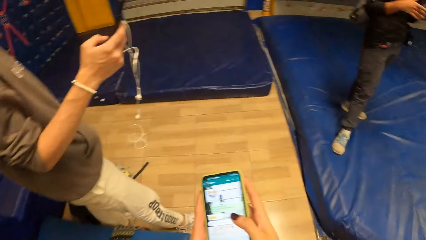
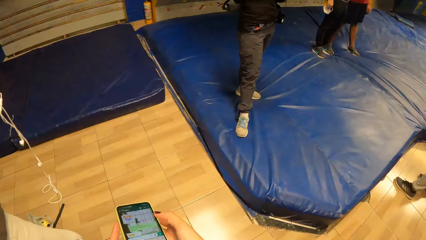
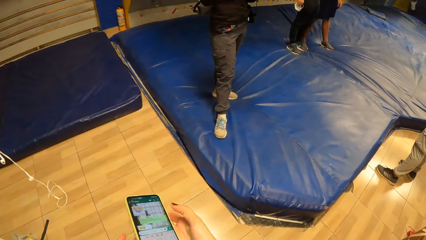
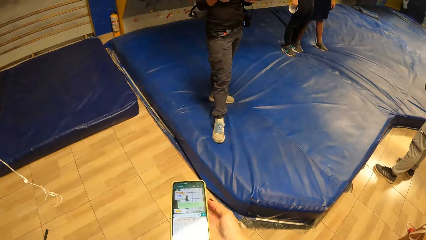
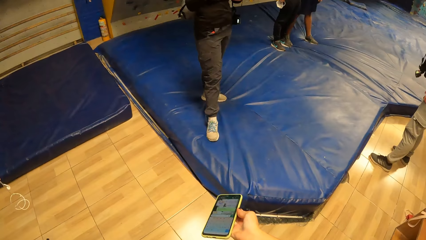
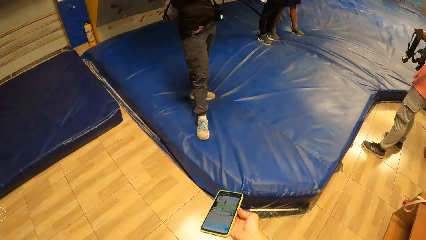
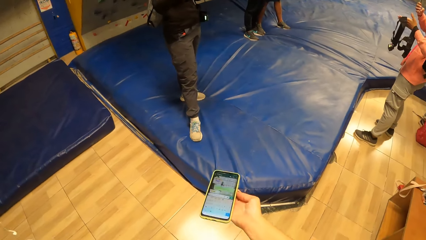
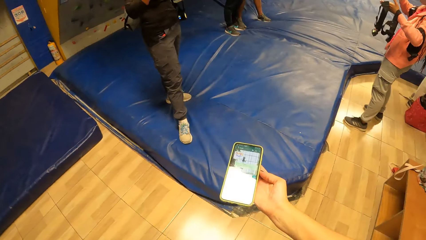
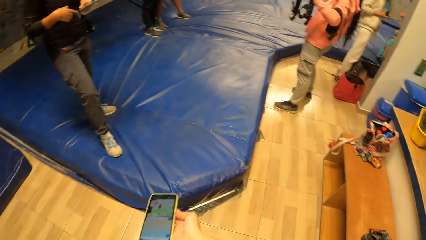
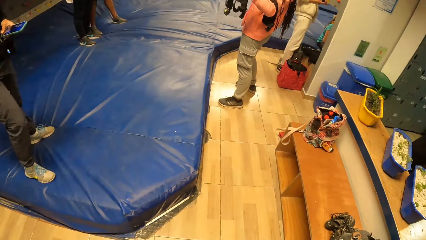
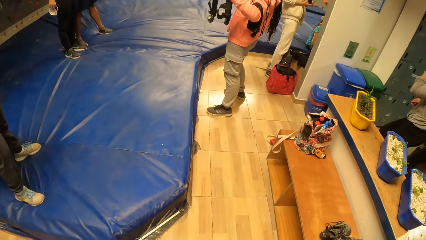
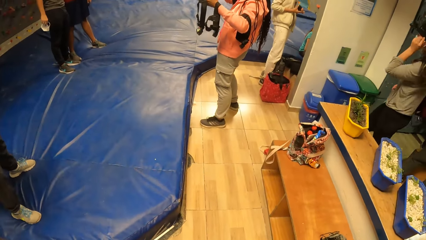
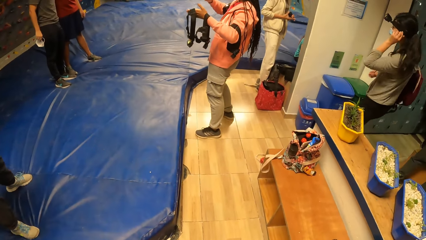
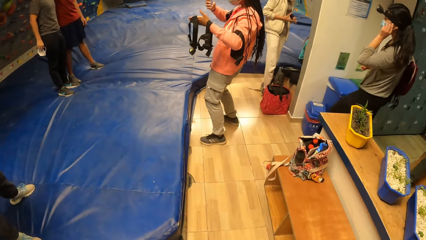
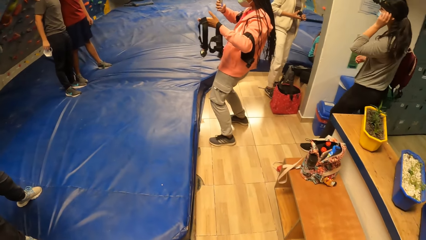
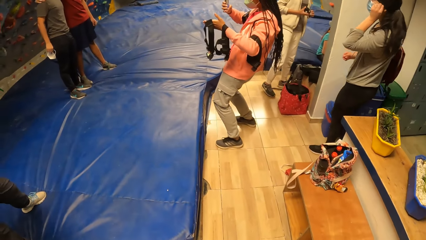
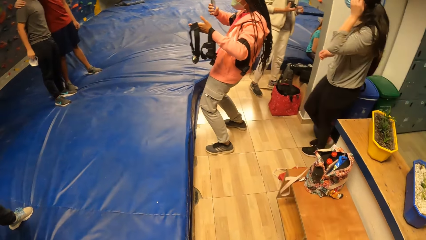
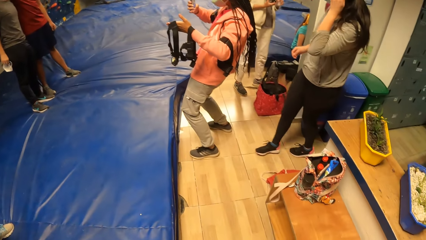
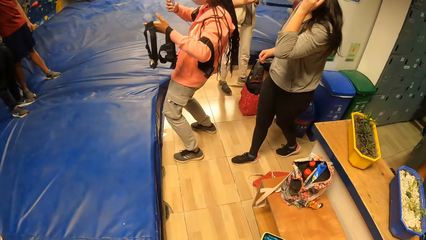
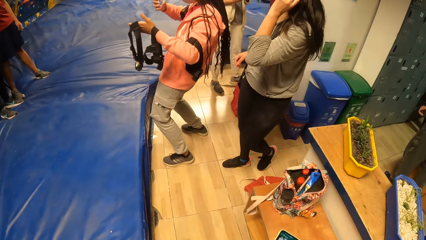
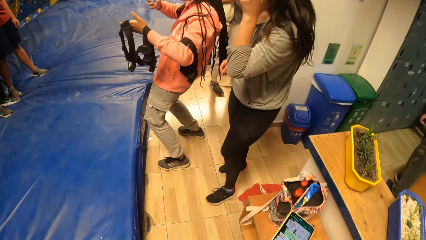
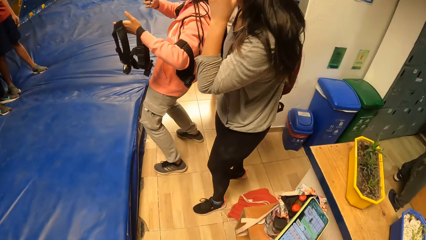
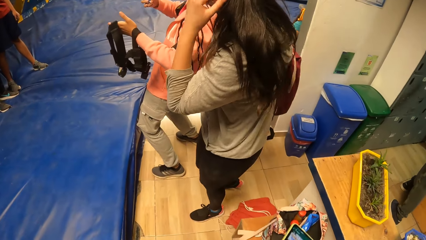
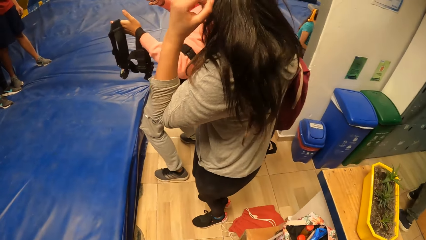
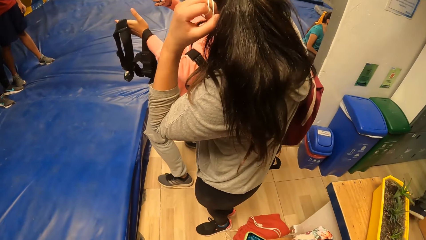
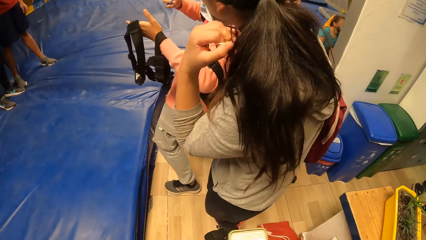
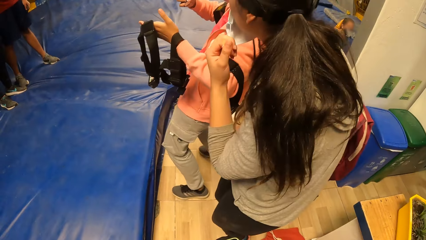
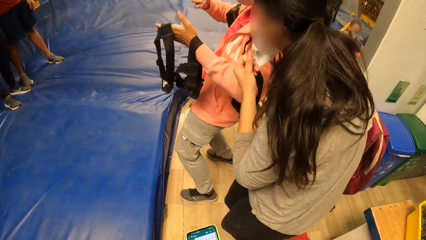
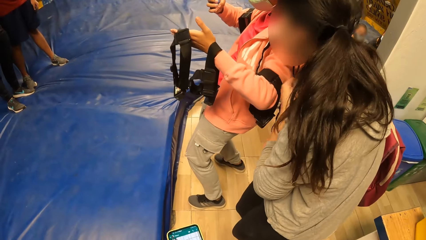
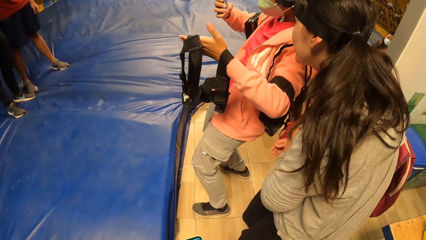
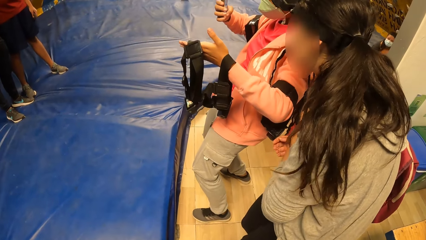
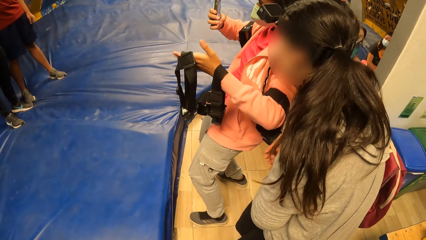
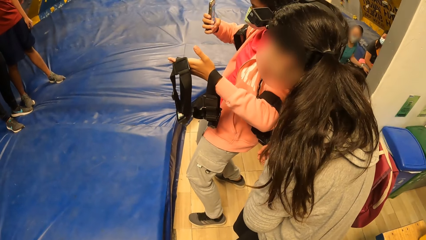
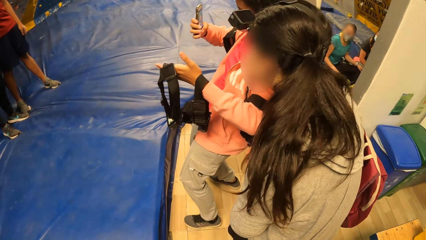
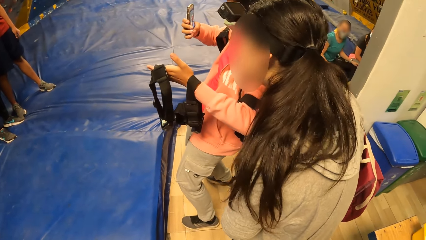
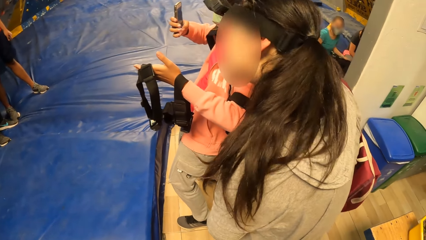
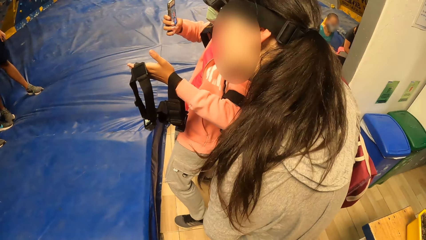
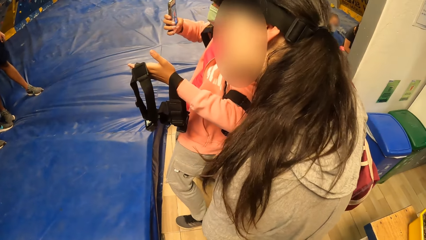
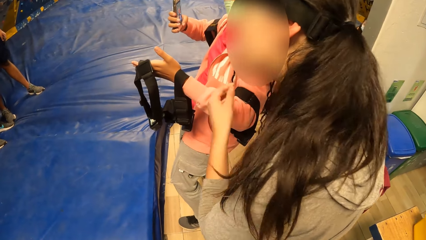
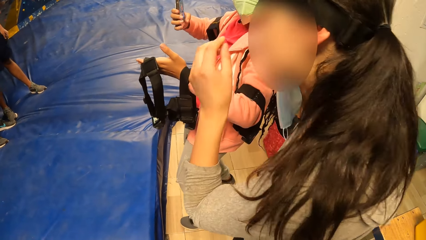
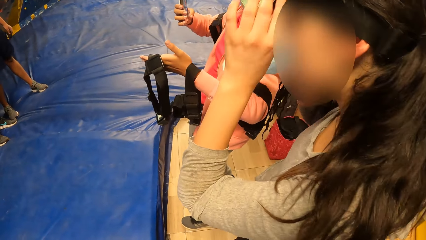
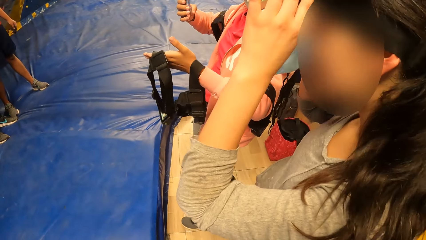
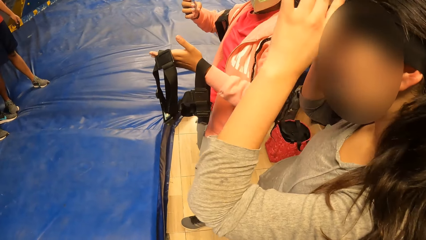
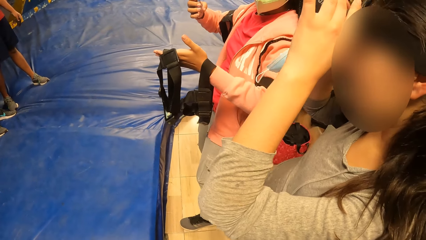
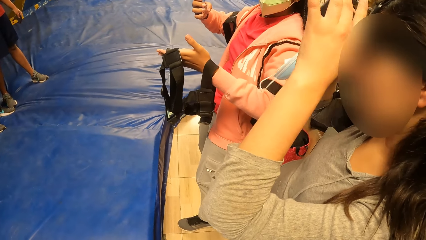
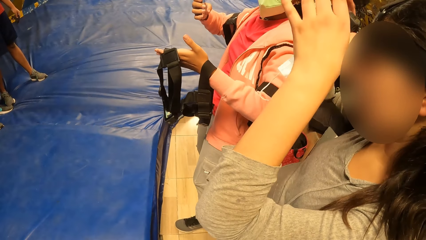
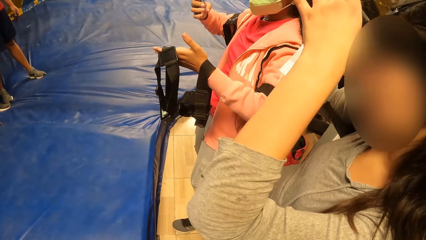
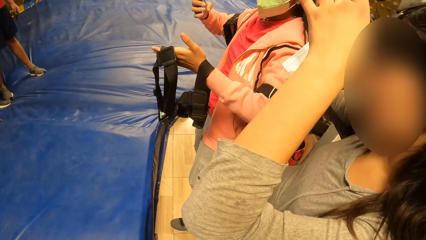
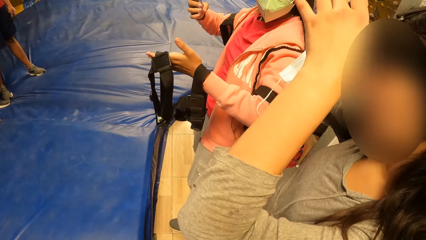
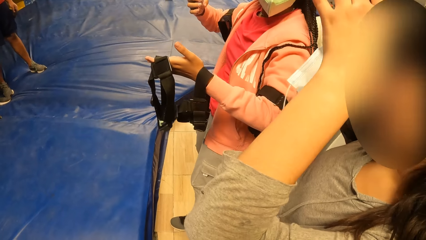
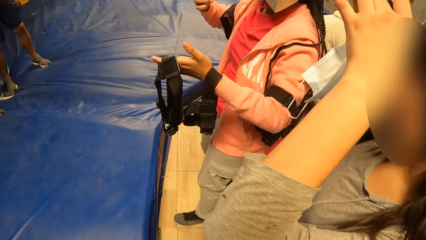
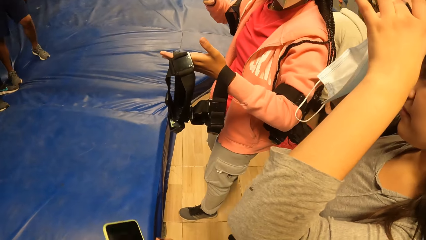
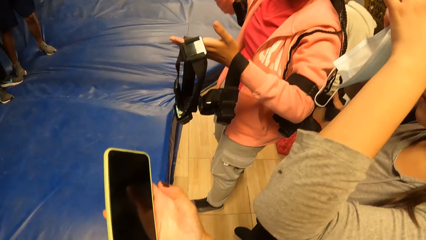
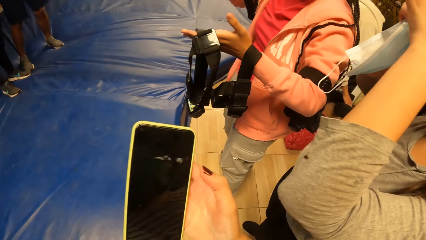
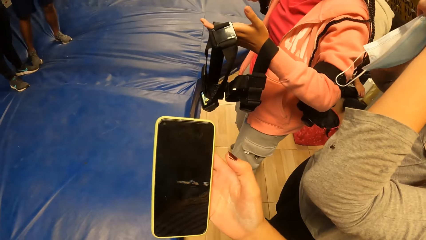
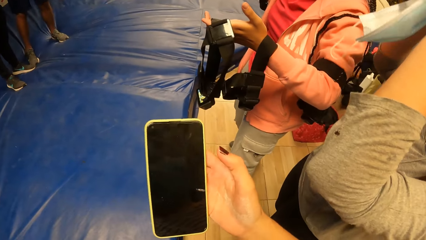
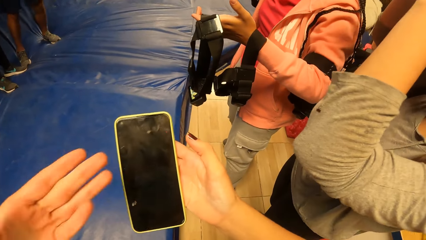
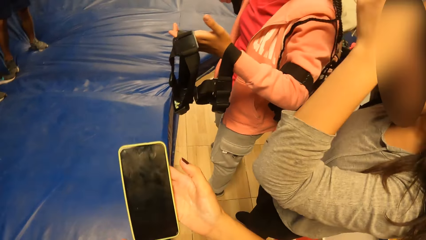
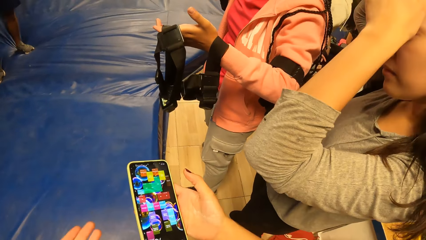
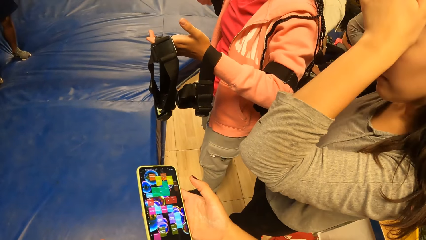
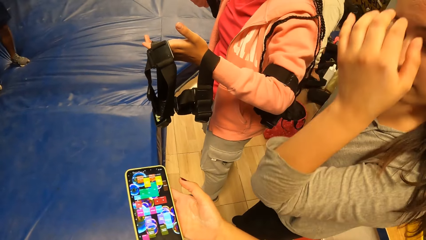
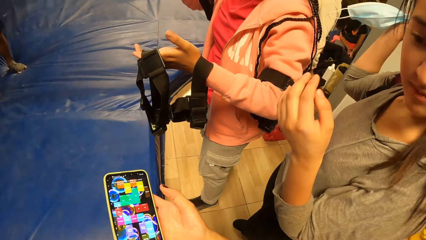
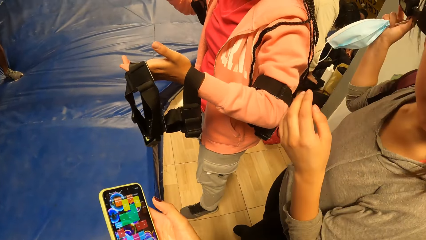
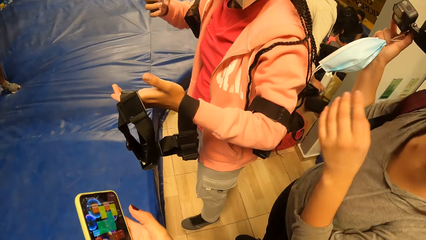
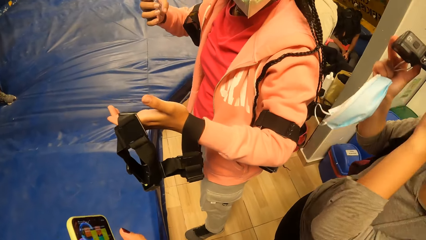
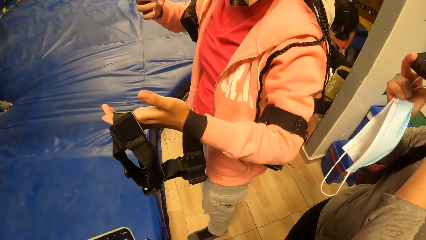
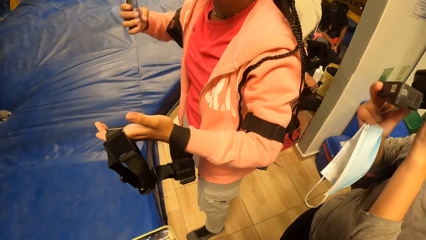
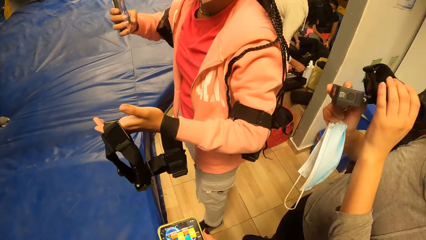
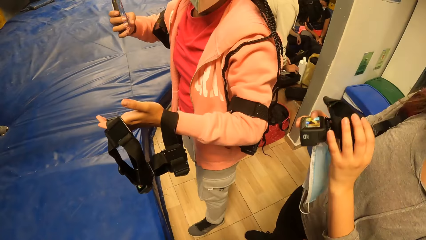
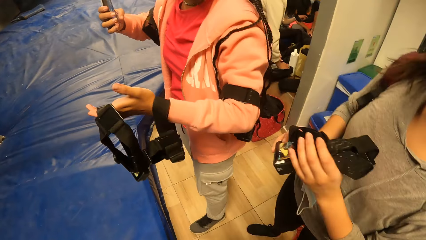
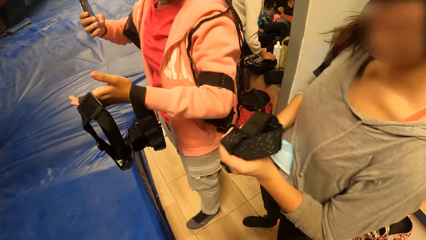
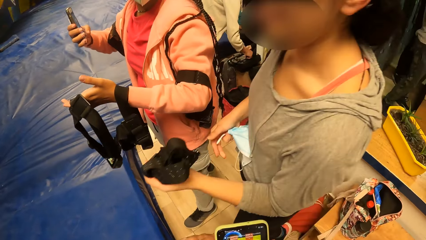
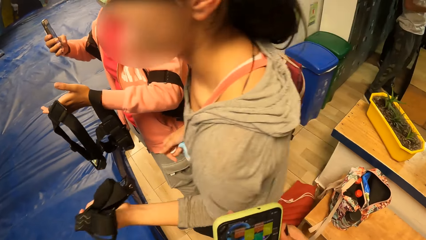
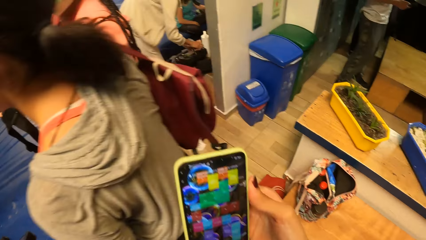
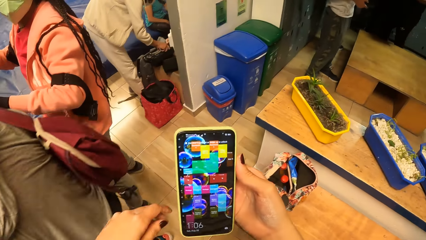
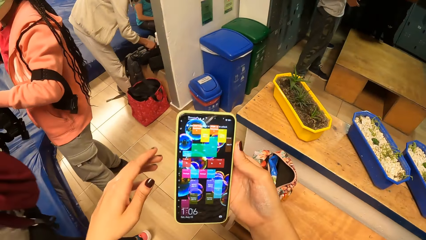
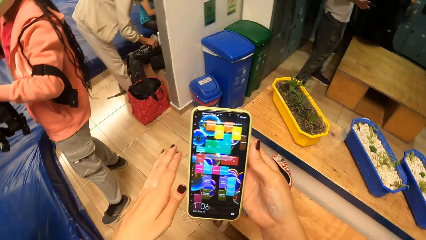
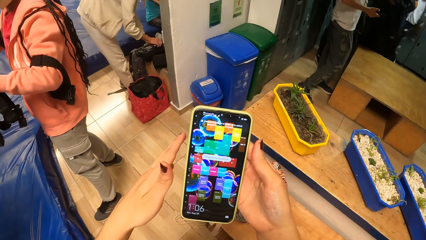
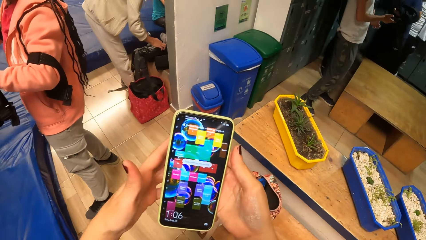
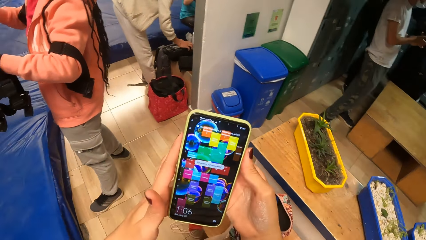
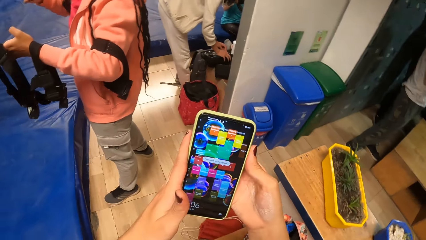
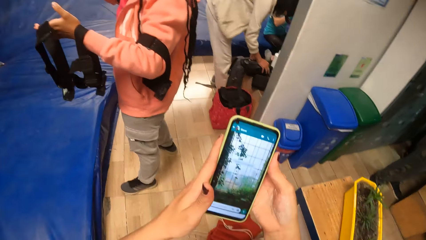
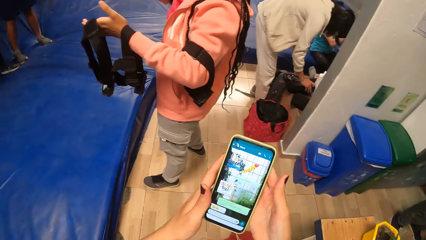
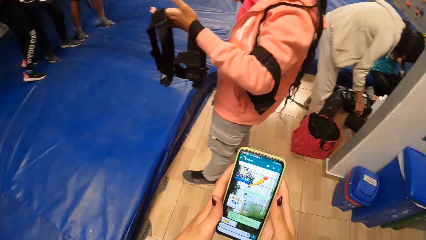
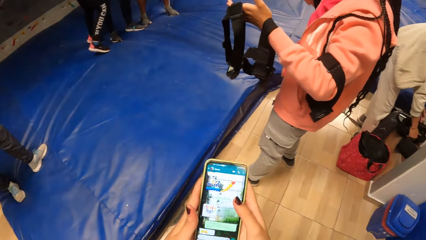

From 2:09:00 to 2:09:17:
The camera wearer looks around. A woman operates a cellphone in her right hand. A lady steps forward. Another woman removes her nose mask with her left hand. A man looks at the phone. The other woman removes her camera with both hands. The camera wearer moves the hands. Another man arranges items on the table with both hands. The camera wearer looks around. They look around again.
